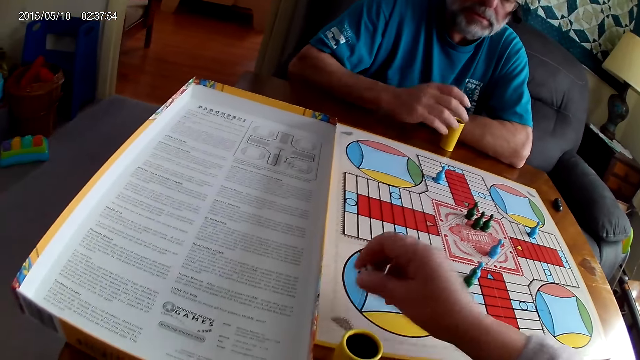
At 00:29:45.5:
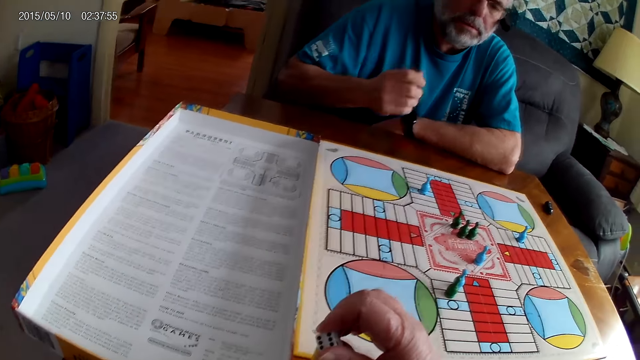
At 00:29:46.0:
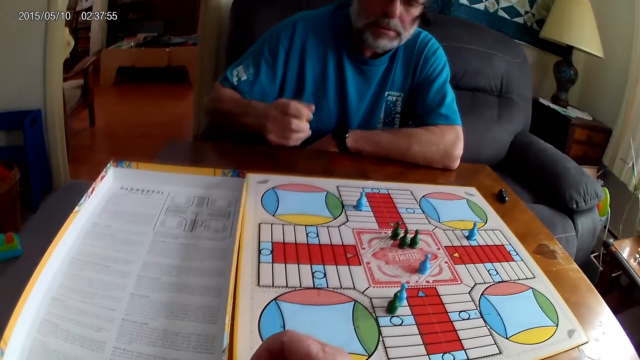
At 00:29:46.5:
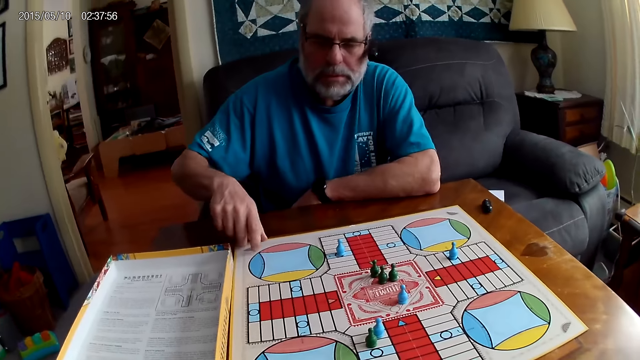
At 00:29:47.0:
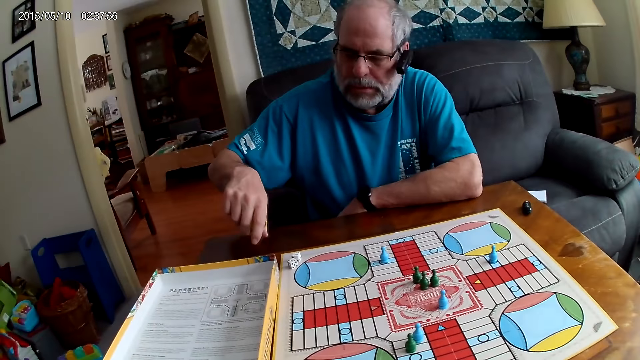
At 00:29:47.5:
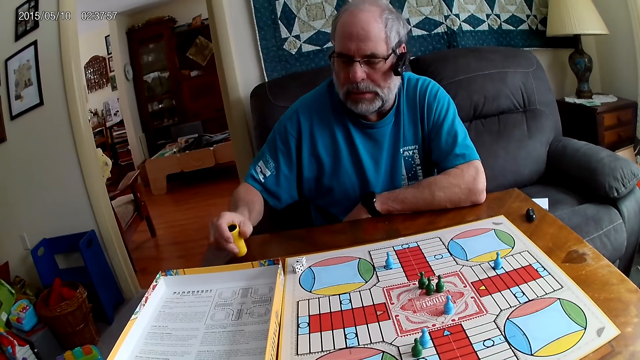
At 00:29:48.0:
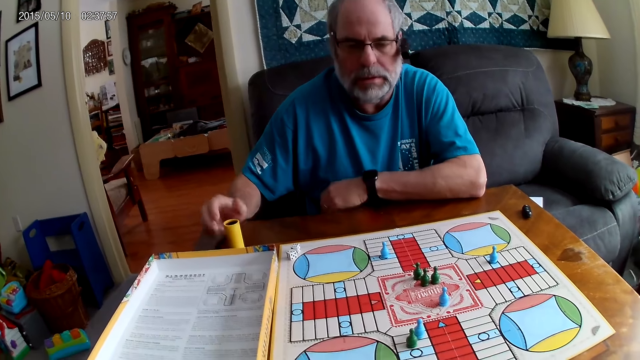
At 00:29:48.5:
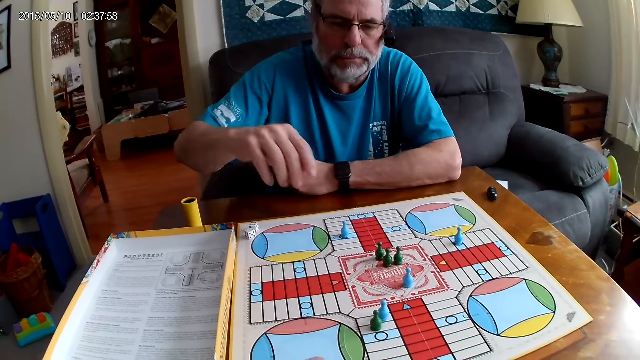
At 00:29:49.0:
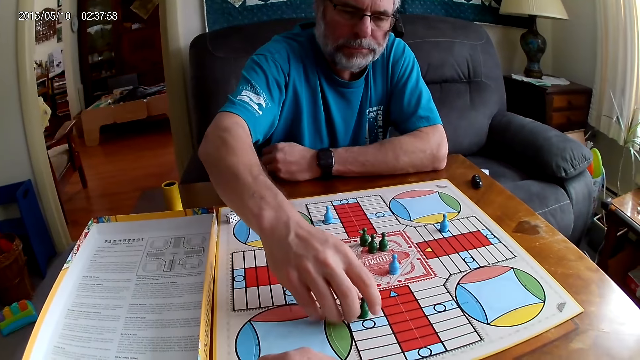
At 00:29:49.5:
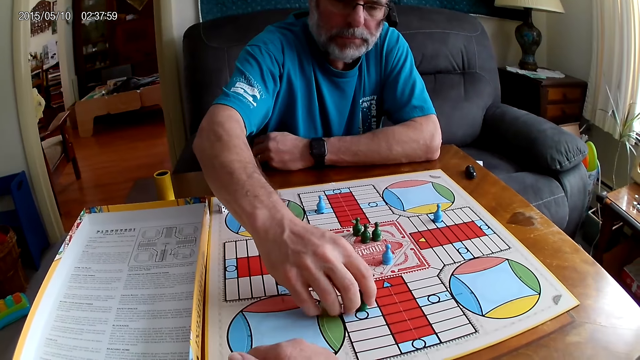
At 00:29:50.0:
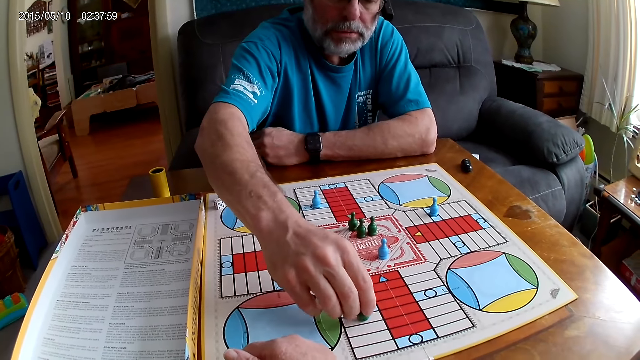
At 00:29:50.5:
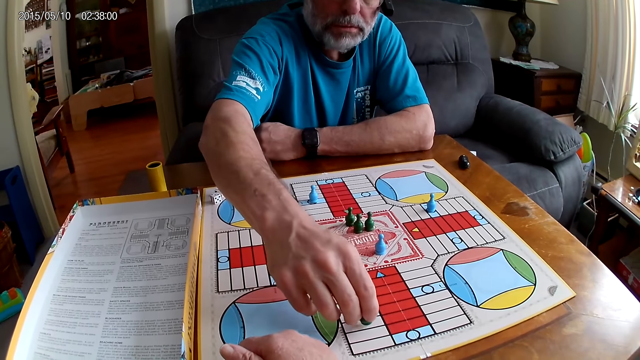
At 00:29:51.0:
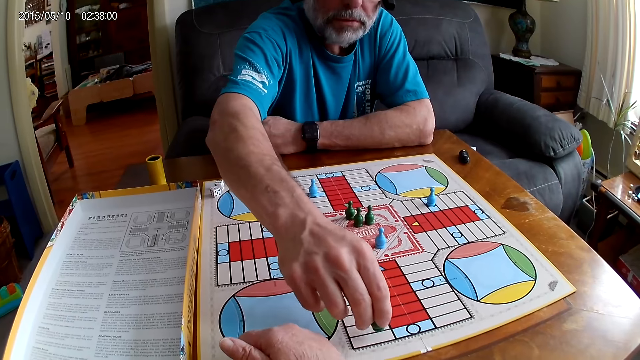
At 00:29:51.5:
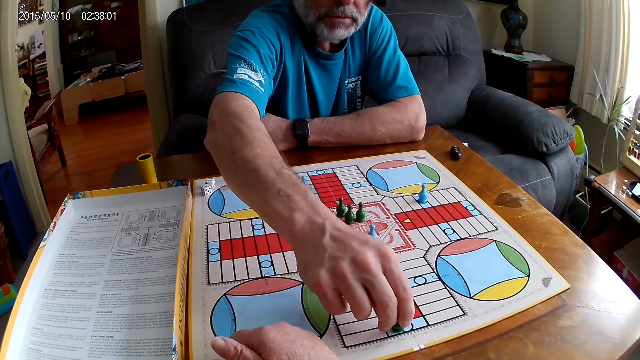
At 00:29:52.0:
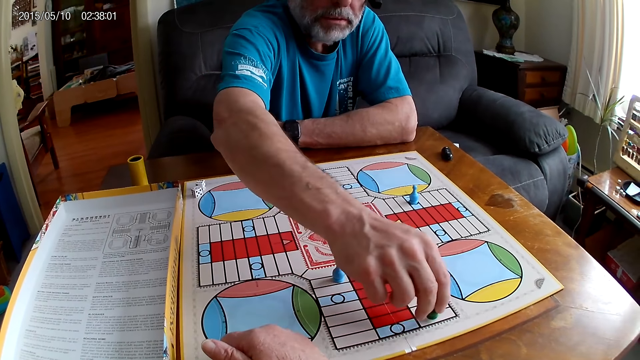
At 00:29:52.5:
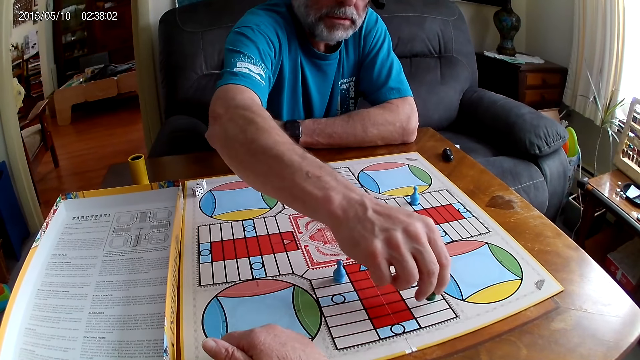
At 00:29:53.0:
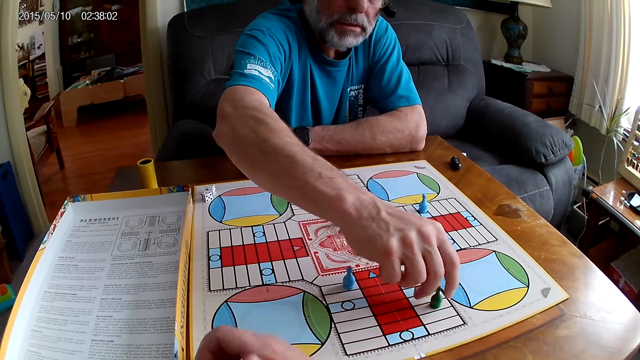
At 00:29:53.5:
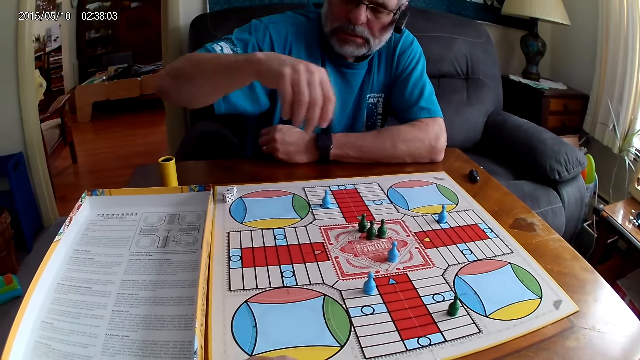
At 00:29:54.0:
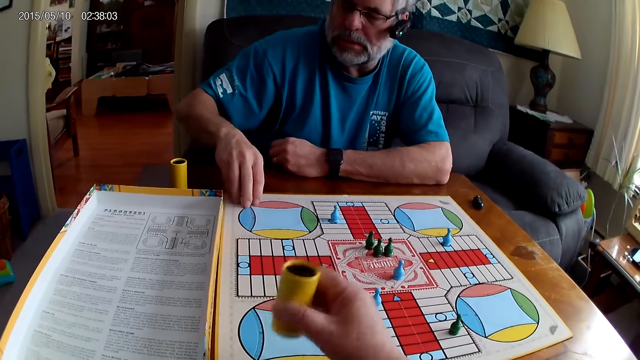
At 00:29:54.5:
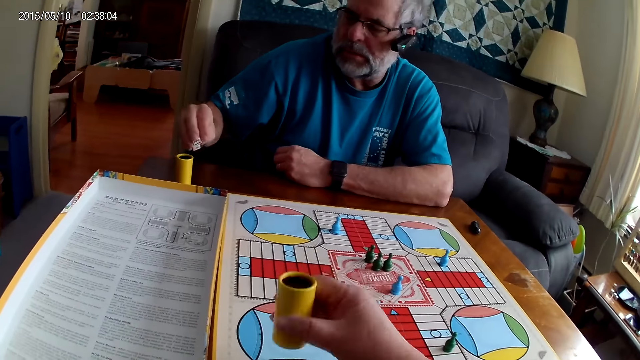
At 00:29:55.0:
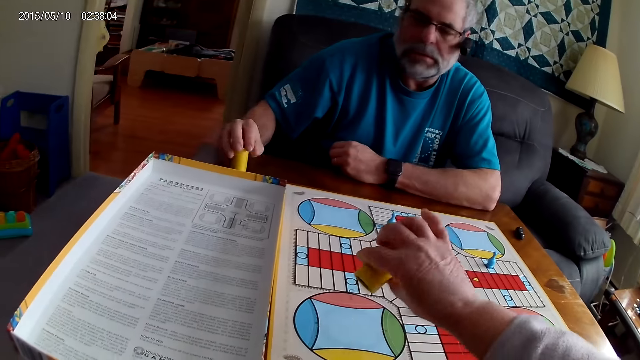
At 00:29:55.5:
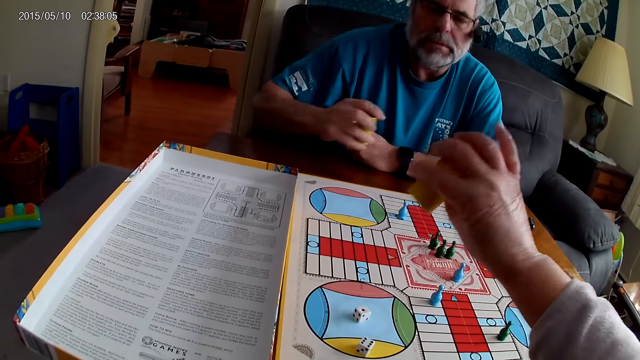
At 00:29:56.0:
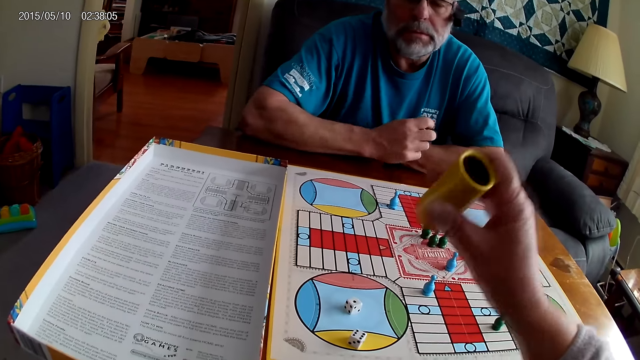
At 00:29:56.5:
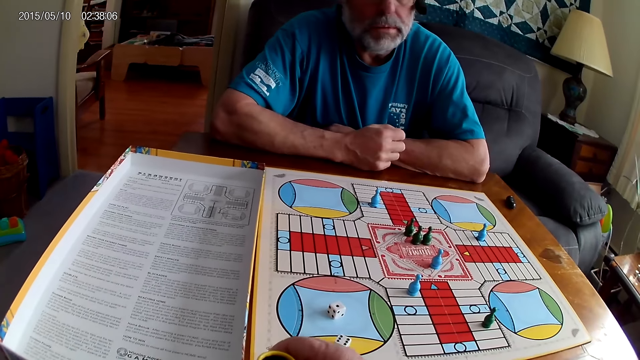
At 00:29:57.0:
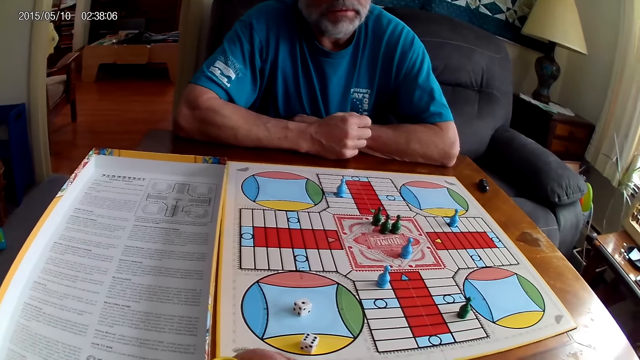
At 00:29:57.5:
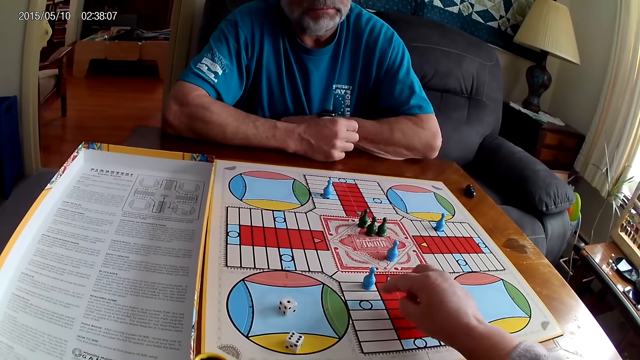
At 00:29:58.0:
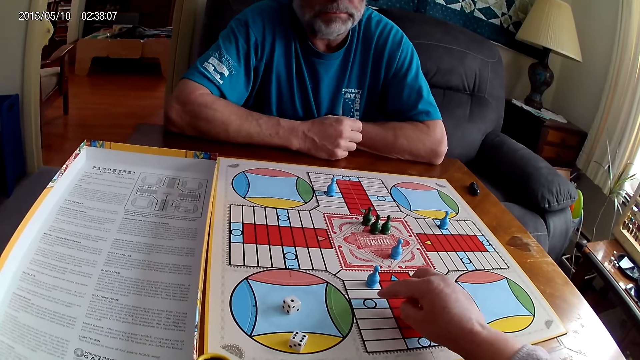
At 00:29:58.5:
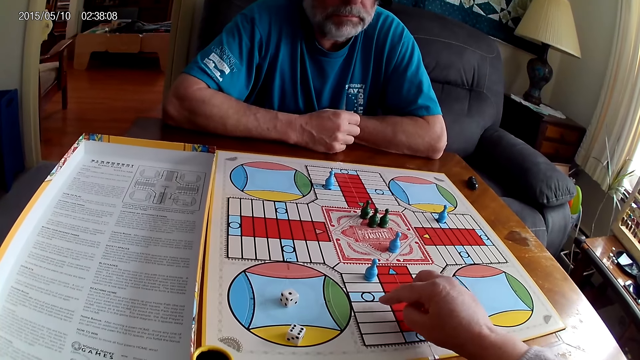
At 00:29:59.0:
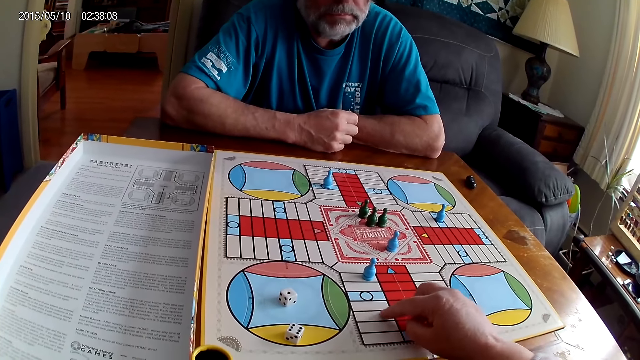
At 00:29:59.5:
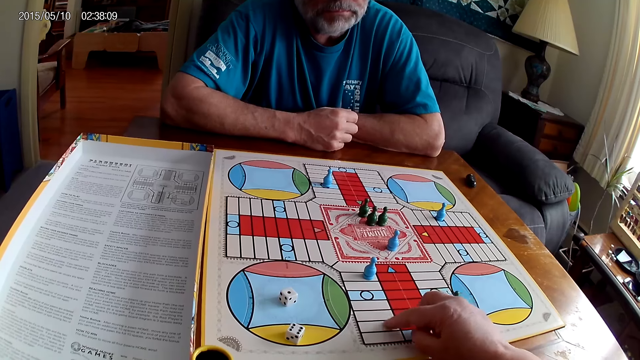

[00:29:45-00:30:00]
The camera wearer picks two dice from the Ludo board with his right hand and puts them in the small container or dice cup with his right hand. A man picks the small container with his right hand. He shuffles the two dice with the small container in his right hand, pours the dice from the small container on the table with his right hand, and places the small container on the table with his left hand. He moves the green pawn through 9 cells on the Ludo board with his right hand. The camera wearer shuffles the two dice with the small container in his right hand. The man picks up the two dice with his right hand and puts them in the small container with his right hand. The camera wearer pours the dice from the small container on the Ludo board with his right hand. The man holds the dice cup. The camera wearer lays the dice cup aside. He counts cells on the Ludo board with his right hand.

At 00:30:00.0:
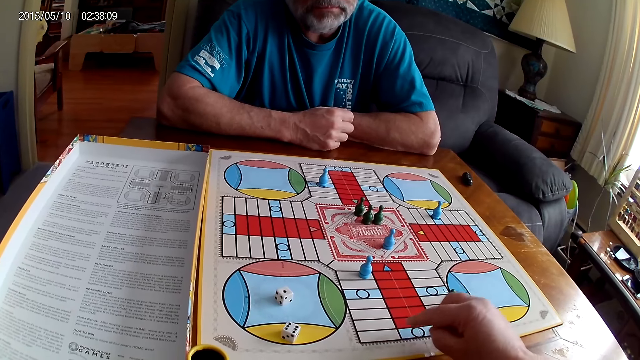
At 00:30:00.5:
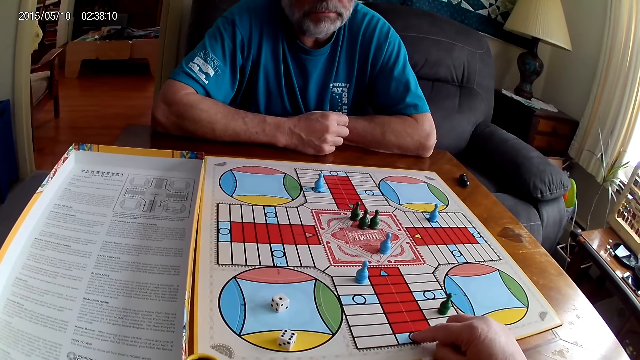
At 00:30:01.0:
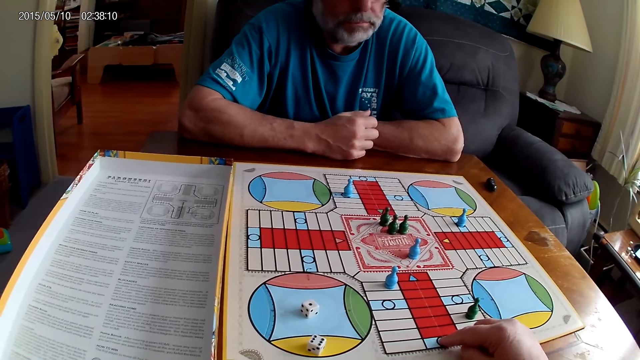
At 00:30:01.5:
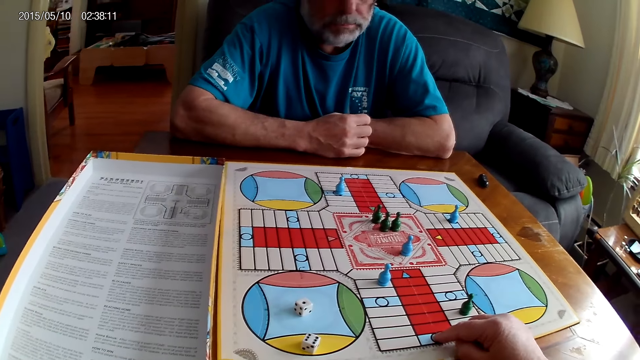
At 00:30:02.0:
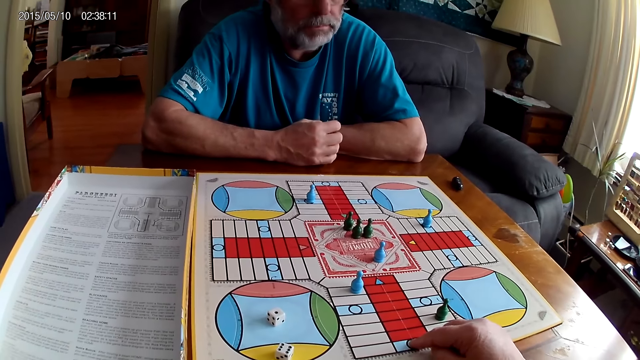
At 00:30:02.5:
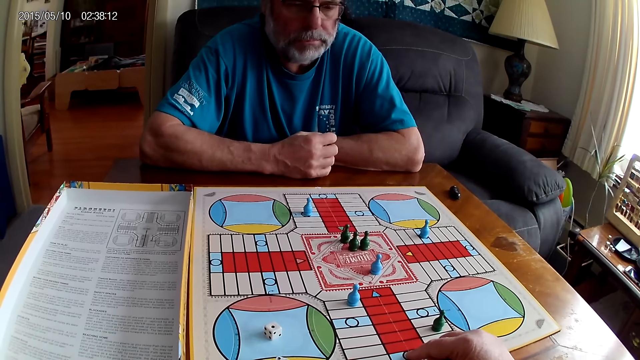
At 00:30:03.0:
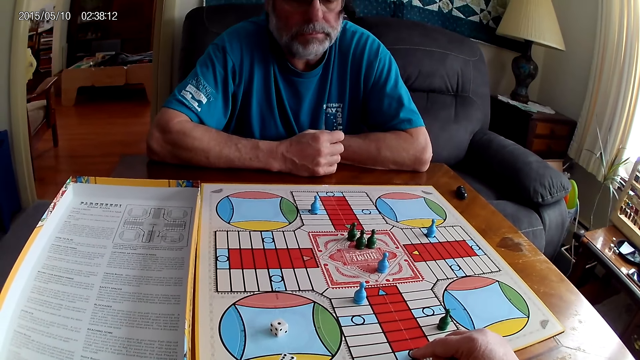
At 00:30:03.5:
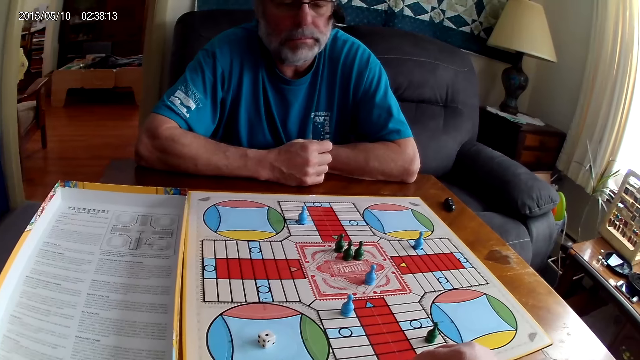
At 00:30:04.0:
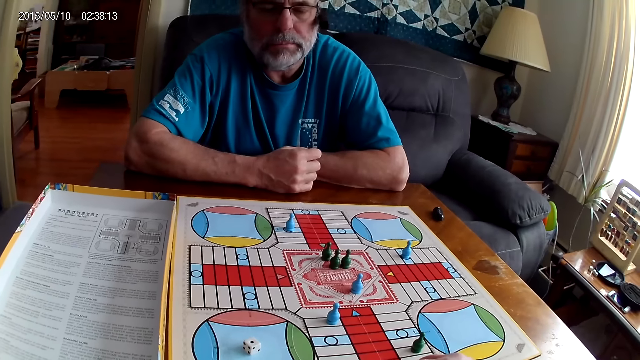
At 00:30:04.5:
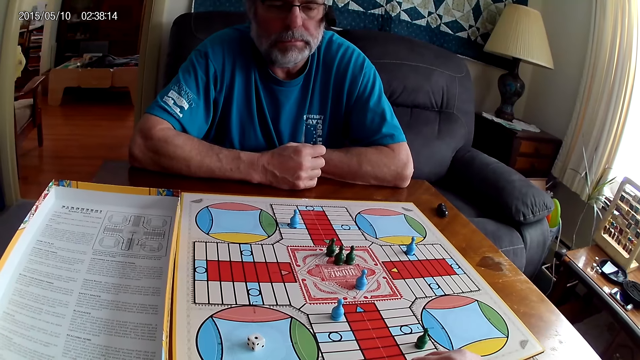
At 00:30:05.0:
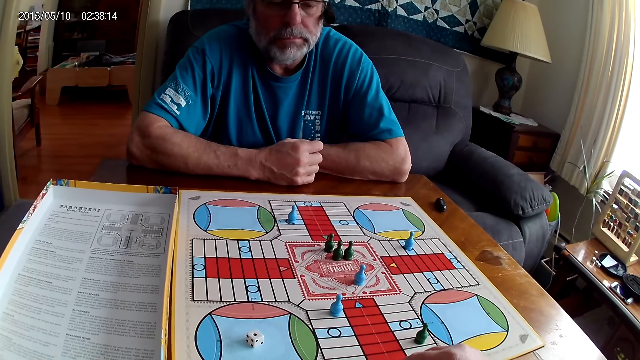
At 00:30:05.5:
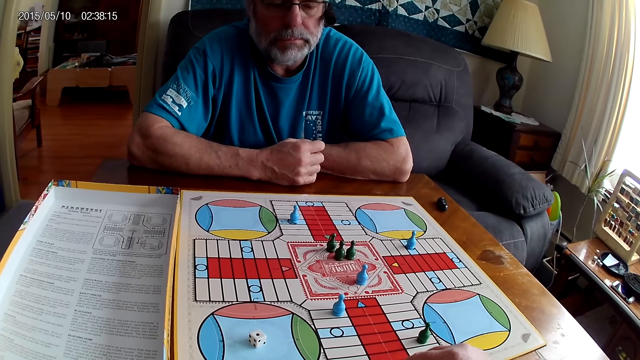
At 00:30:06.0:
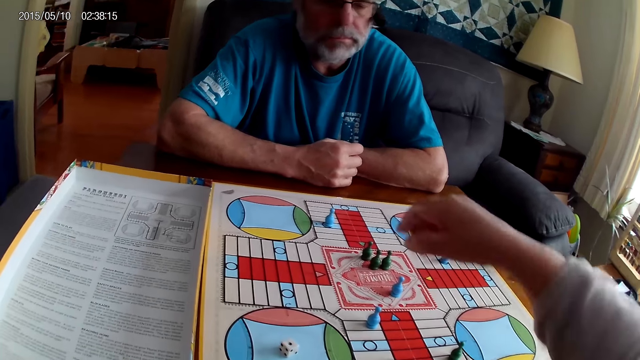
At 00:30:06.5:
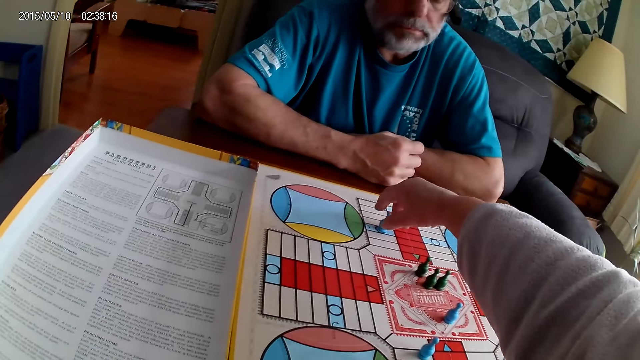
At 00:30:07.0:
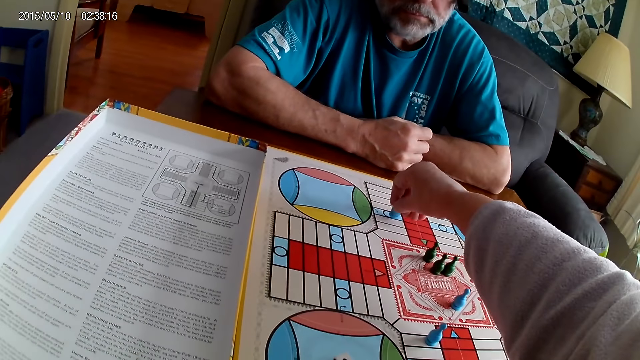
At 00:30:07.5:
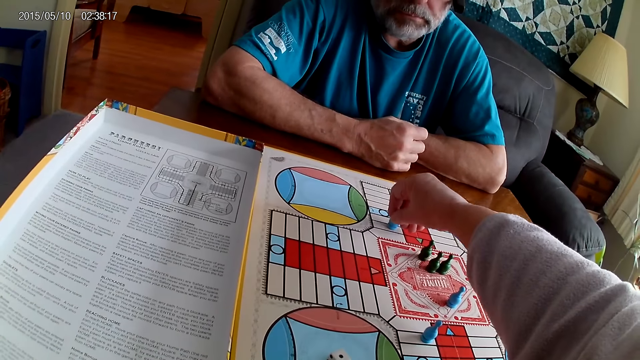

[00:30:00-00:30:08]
The camera wearer stares at the board. He moves the blue pawn through 7 cells on the Ludo board with his right hand.
